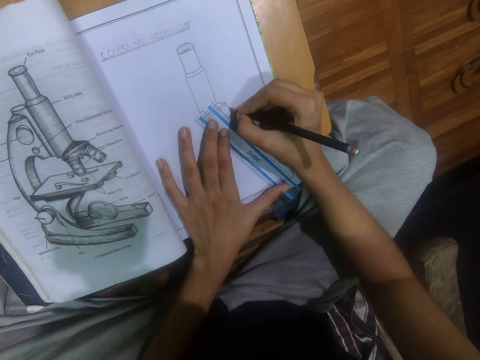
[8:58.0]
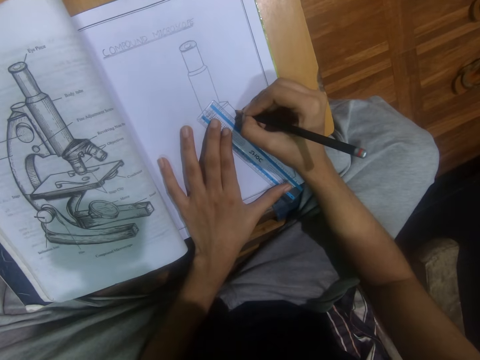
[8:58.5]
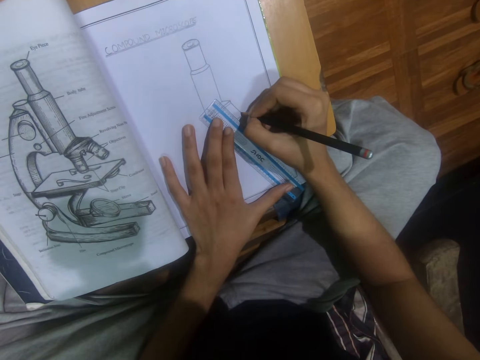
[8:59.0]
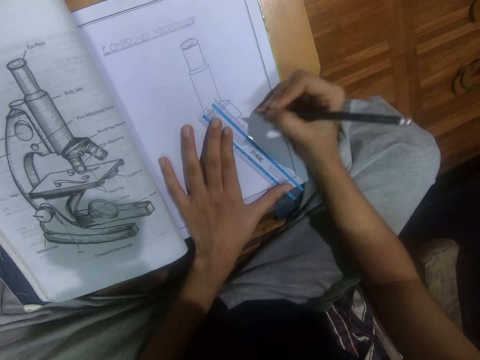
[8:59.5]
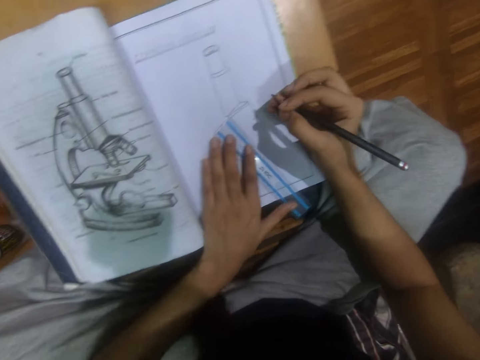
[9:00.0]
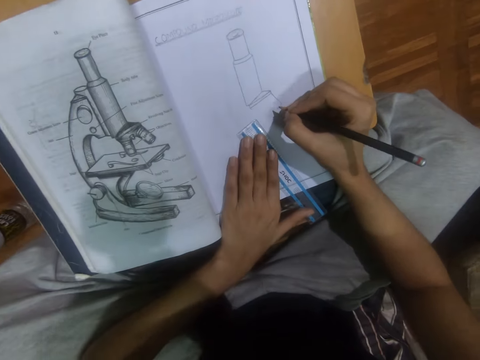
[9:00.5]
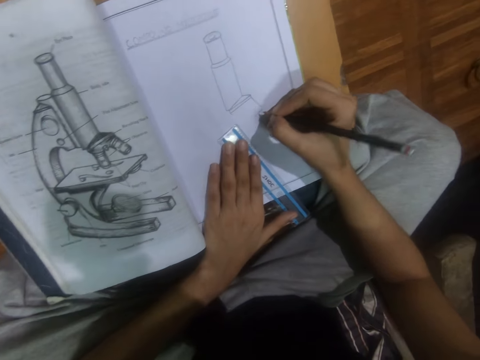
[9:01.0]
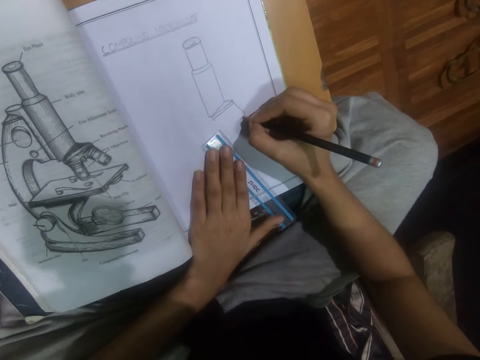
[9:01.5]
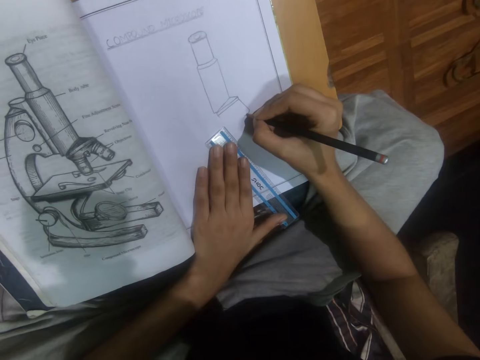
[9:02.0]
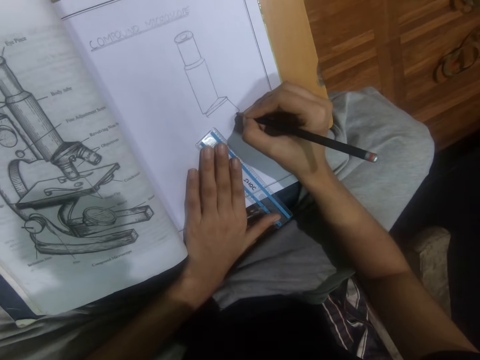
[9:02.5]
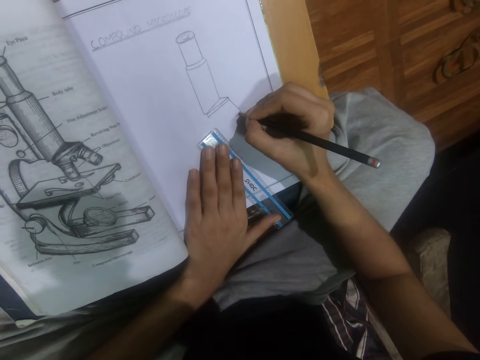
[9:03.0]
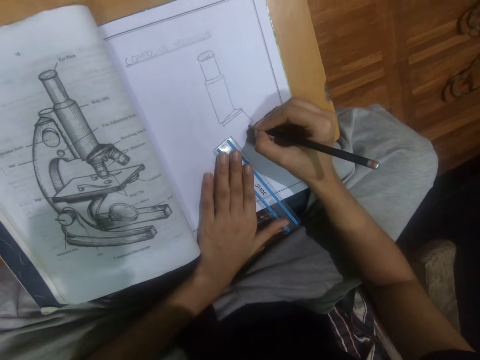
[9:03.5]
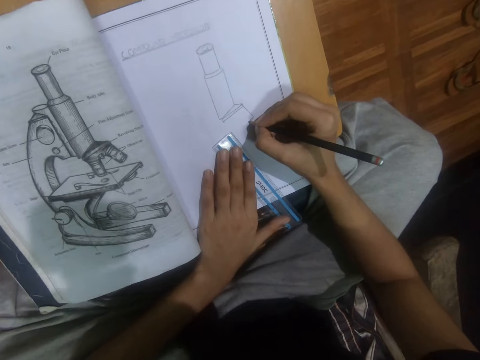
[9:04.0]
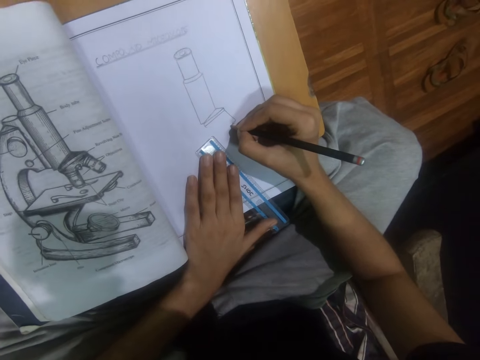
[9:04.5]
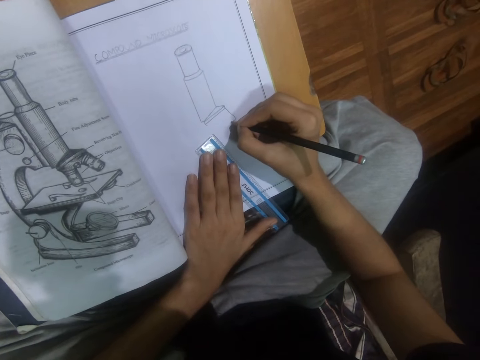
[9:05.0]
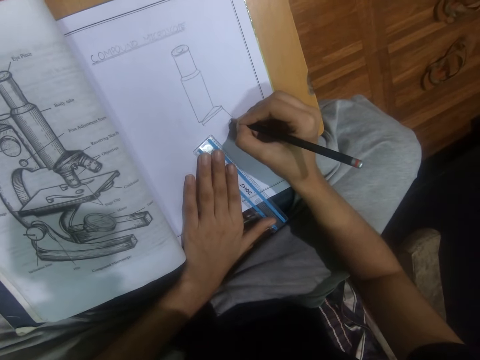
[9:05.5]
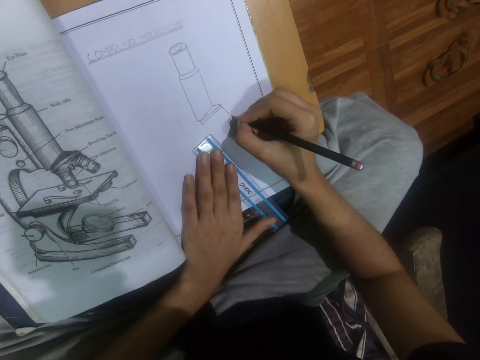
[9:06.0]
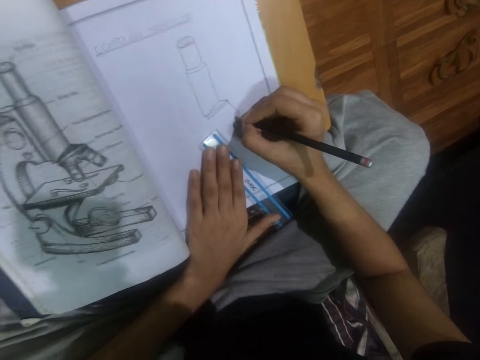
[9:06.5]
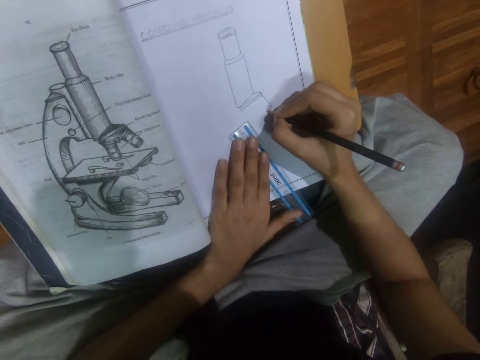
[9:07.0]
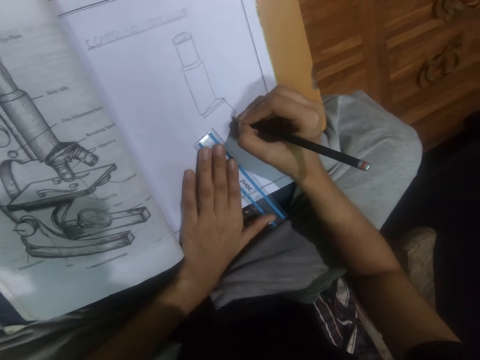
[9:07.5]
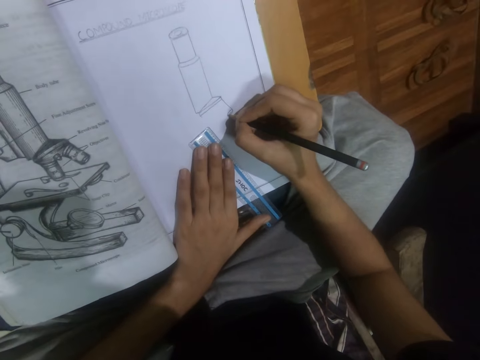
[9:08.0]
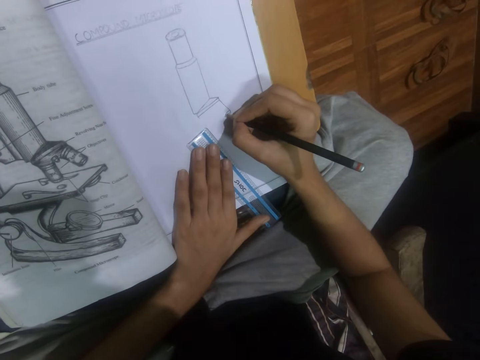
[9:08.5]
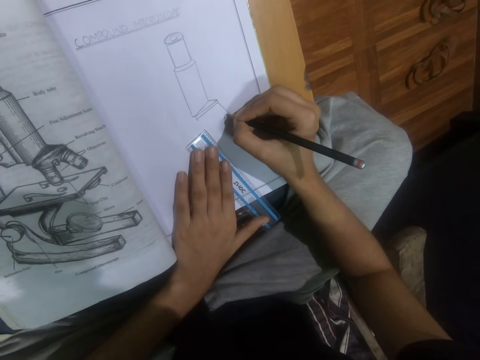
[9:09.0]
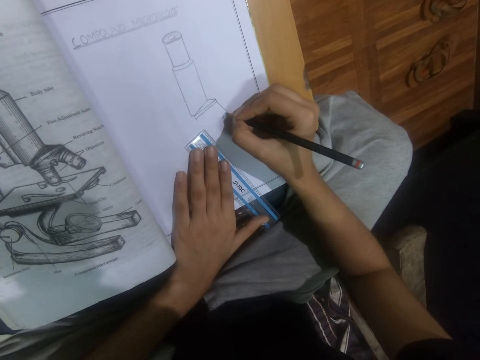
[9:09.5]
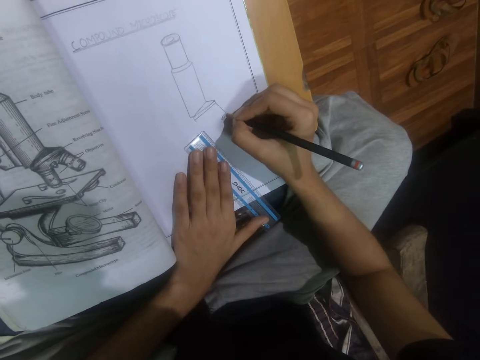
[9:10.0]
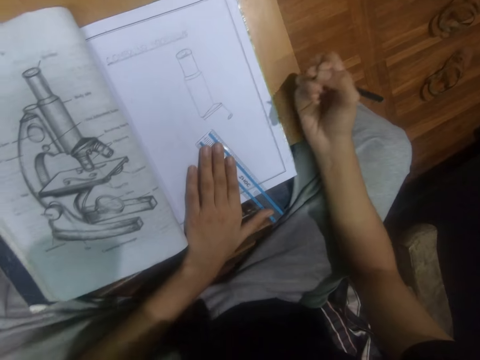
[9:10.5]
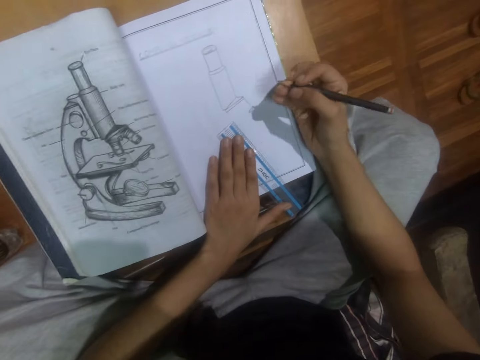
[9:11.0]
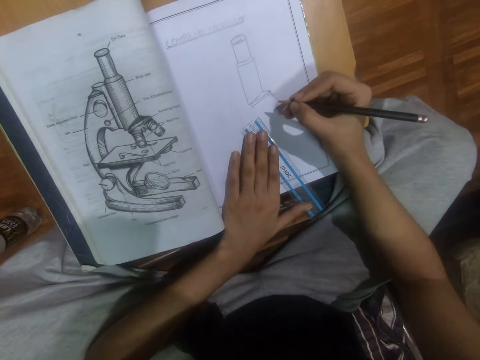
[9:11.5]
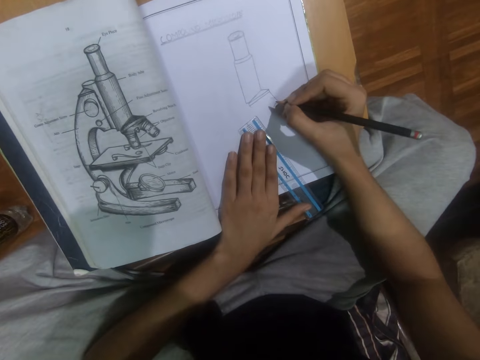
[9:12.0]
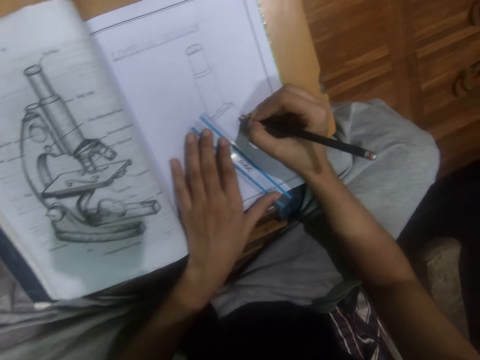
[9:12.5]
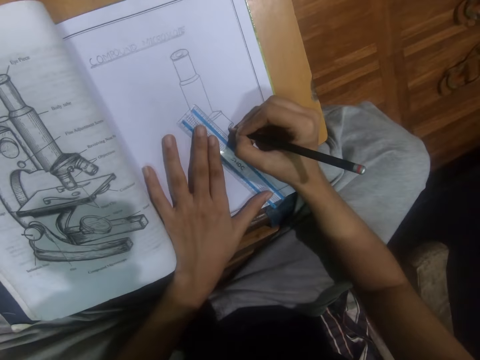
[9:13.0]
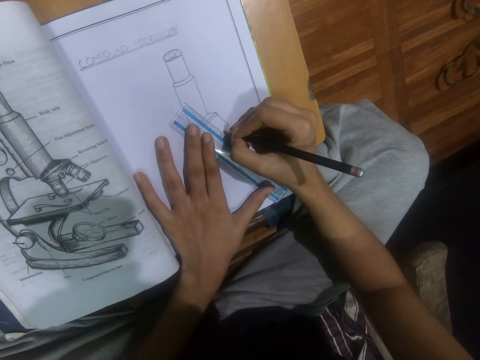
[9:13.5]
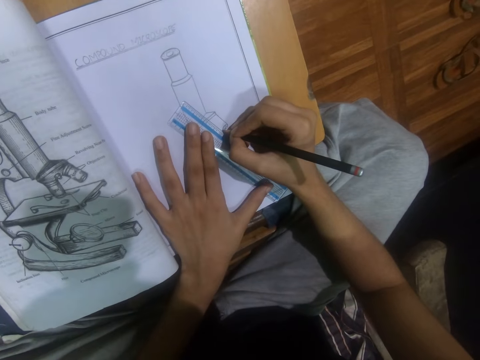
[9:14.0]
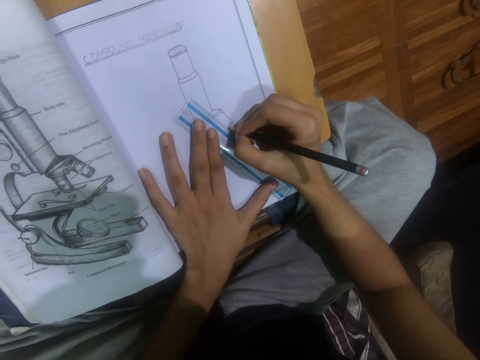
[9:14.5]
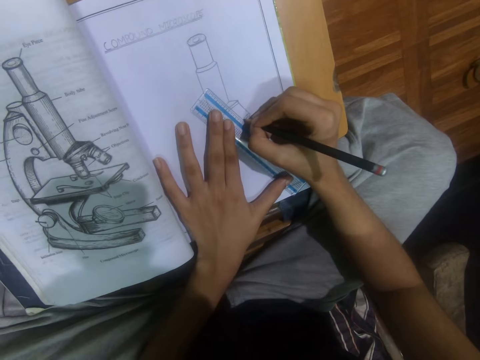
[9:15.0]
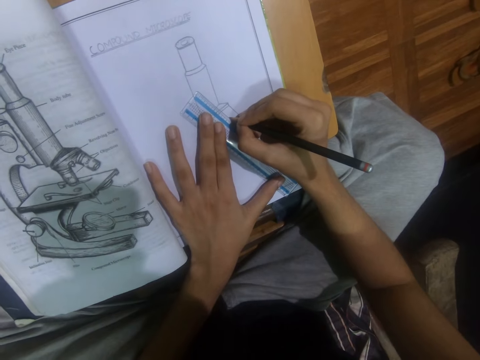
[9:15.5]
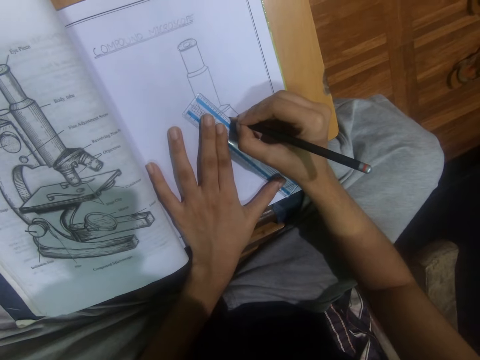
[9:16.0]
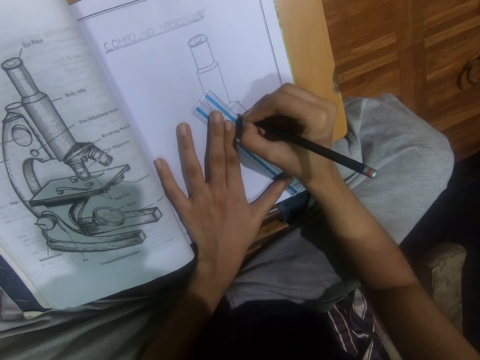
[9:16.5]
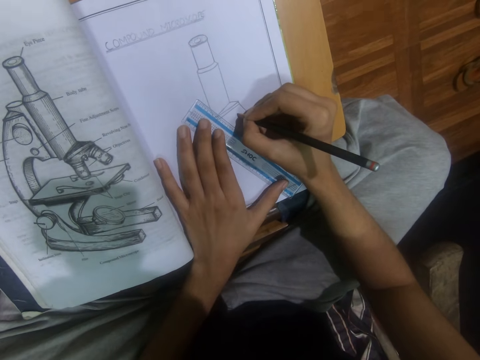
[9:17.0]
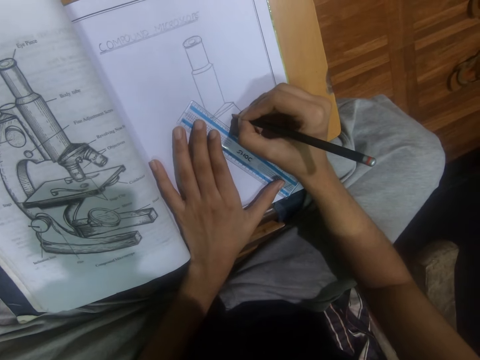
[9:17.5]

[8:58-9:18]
The camera wearer draws on the book. They draw using a ruler and pencil.

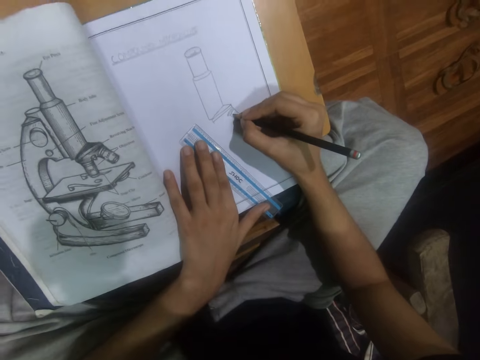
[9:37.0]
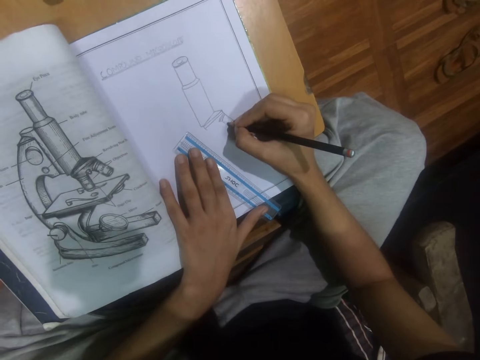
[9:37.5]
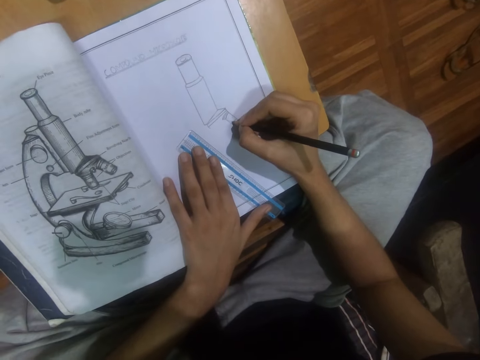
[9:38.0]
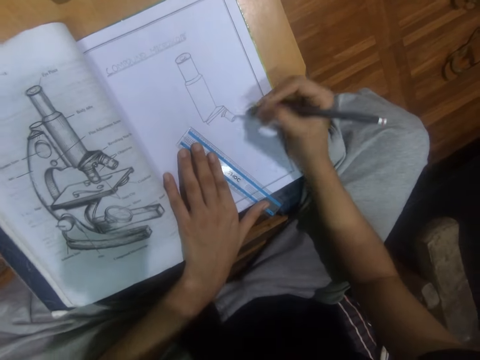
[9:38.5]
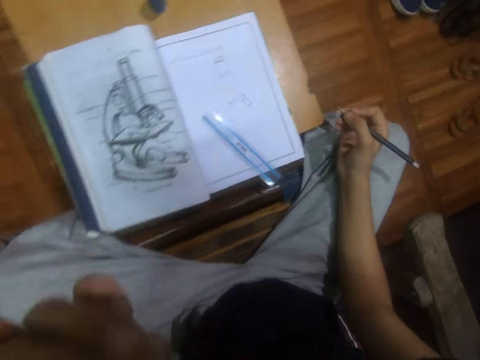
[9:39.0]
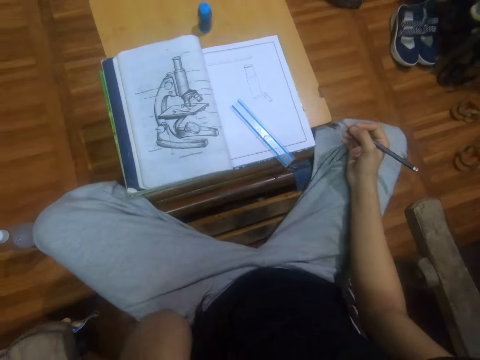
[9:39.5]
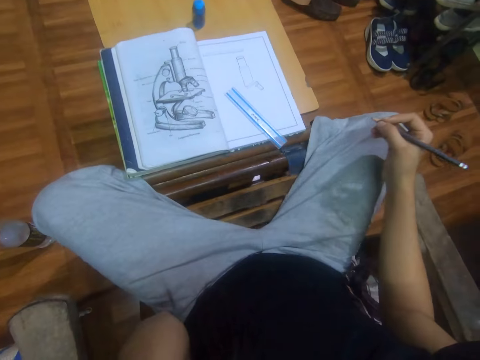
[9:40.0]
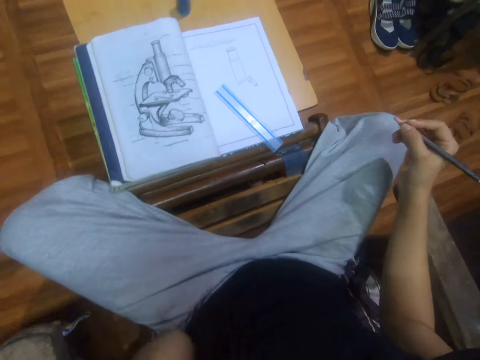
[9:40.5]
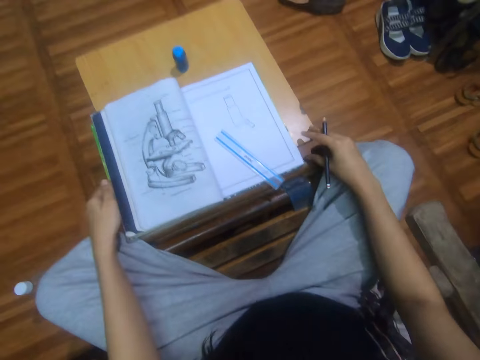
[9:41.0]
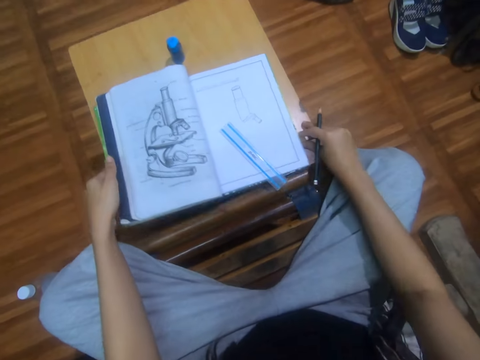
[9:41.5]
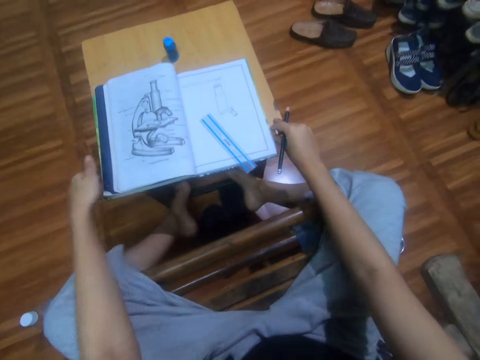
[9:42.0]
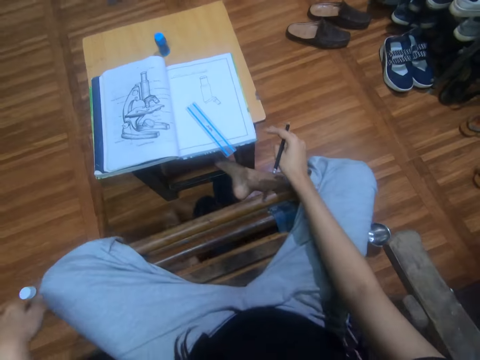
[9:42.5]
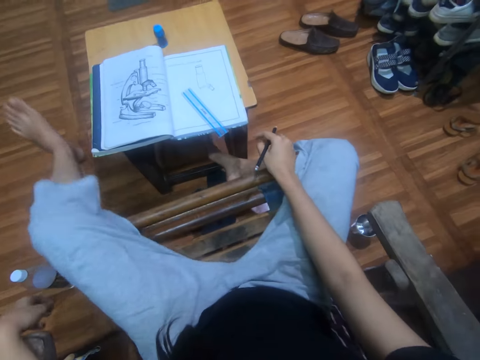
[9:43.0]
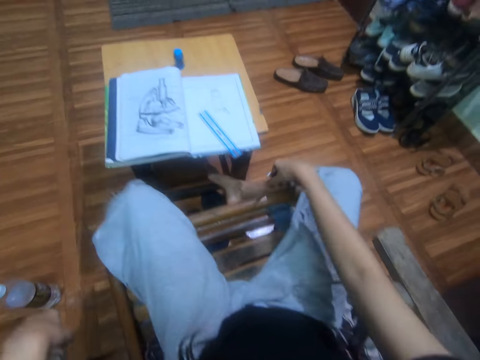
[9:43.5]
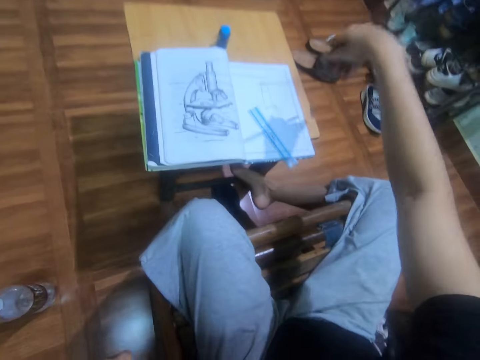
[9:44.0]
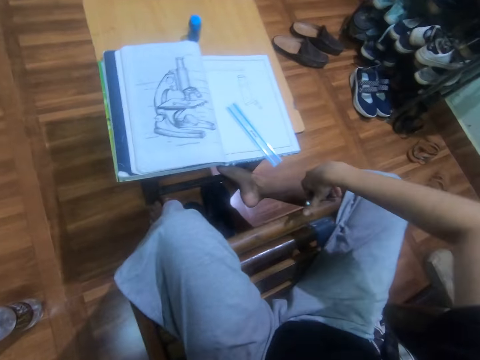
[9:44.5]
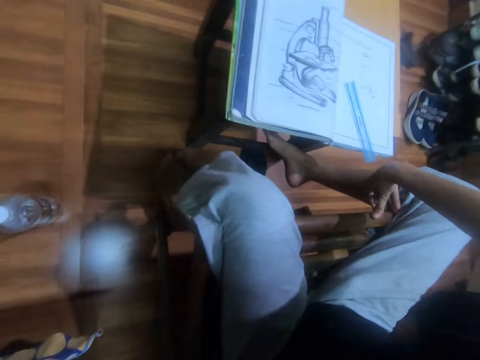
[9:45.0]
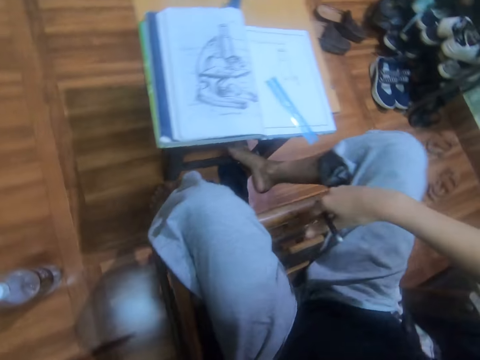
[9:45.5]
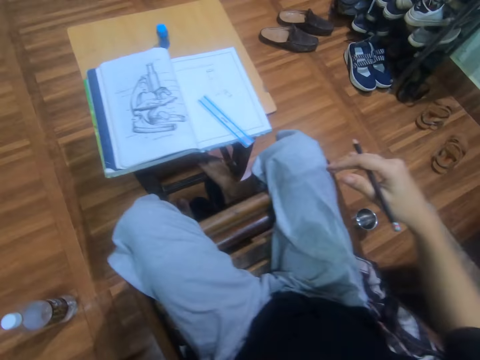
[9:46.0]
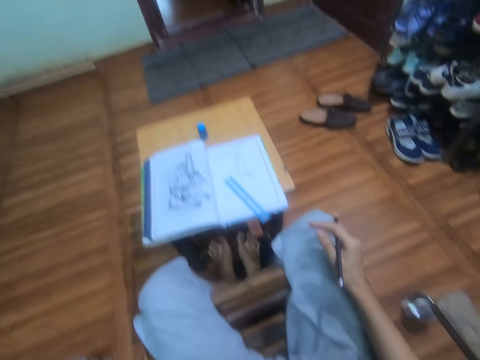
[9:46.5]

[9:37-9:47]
The camera wearer raises an arm. They stare at the book. They adjust the stool. They withdraw the stool forward. They stare at the book. They position themselves properly on a chair.
